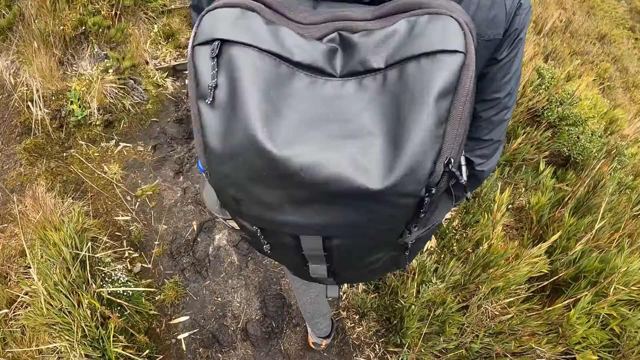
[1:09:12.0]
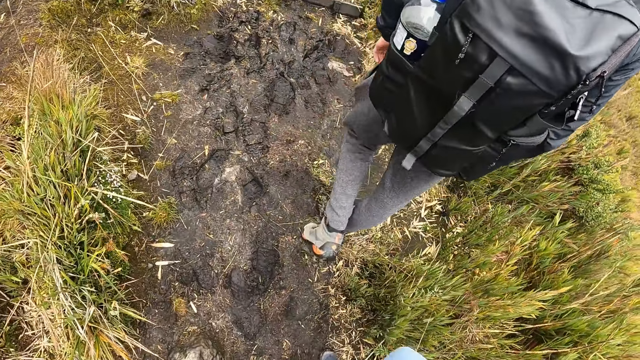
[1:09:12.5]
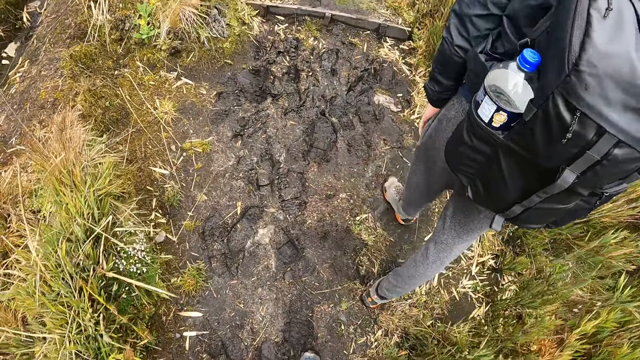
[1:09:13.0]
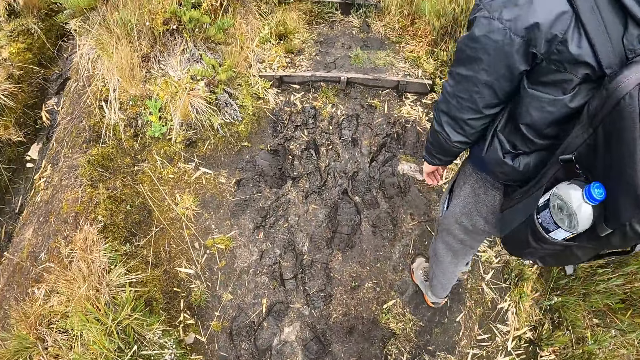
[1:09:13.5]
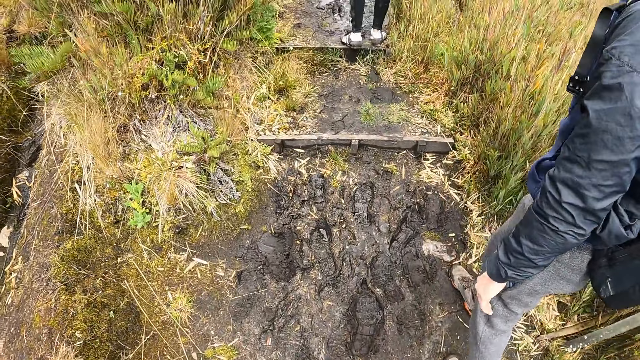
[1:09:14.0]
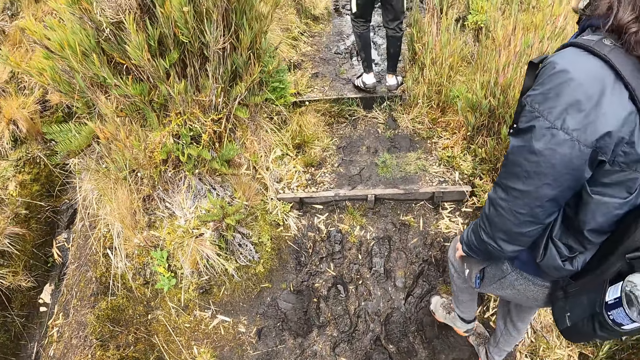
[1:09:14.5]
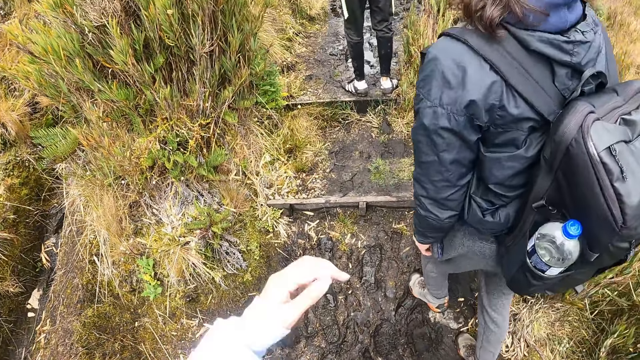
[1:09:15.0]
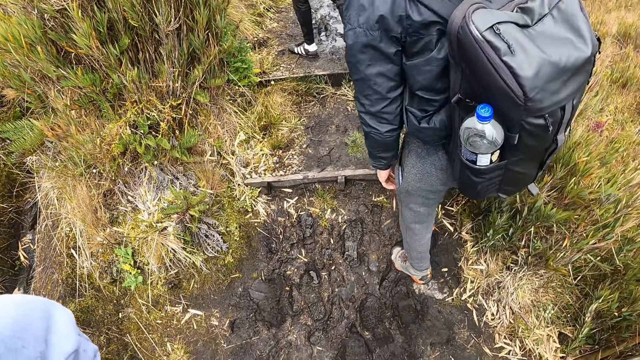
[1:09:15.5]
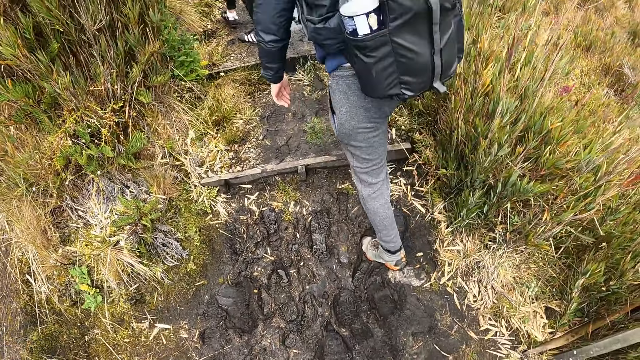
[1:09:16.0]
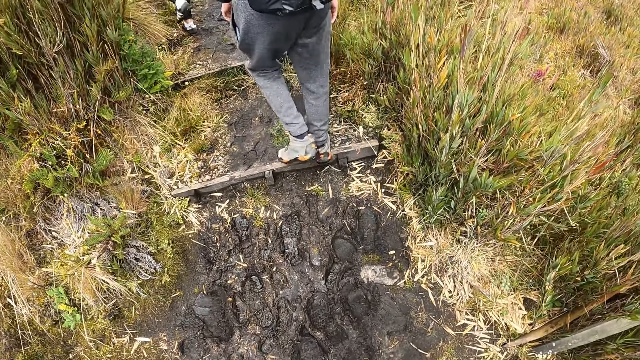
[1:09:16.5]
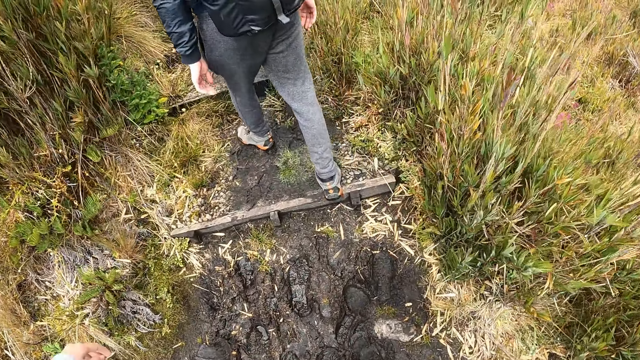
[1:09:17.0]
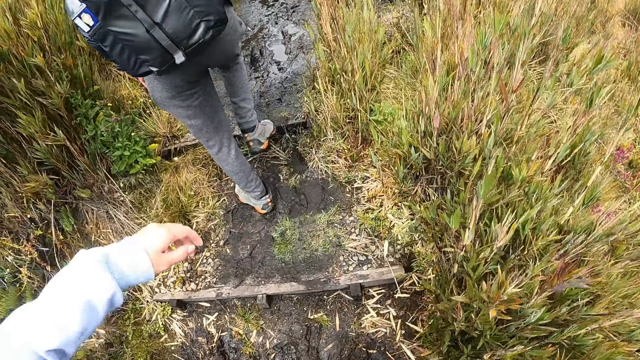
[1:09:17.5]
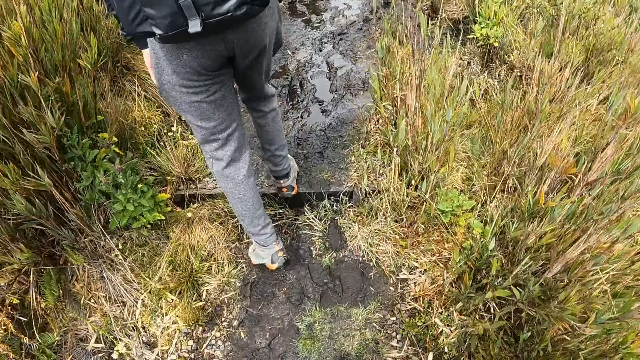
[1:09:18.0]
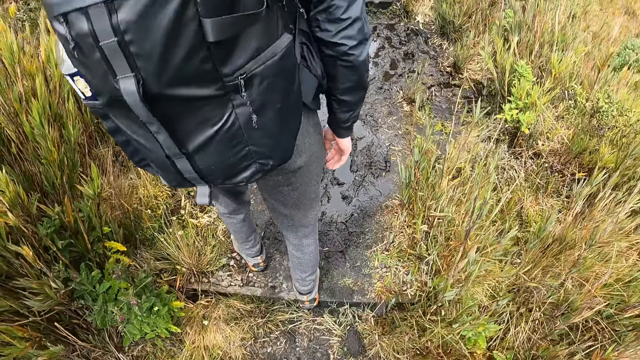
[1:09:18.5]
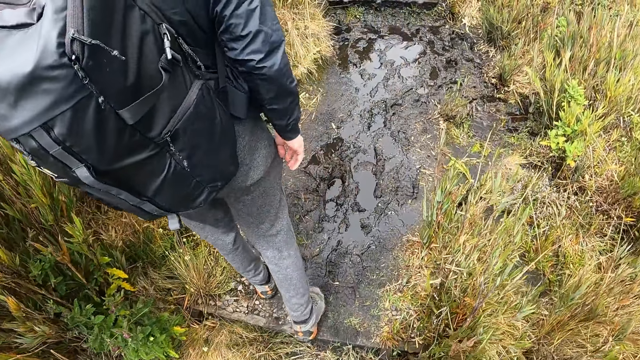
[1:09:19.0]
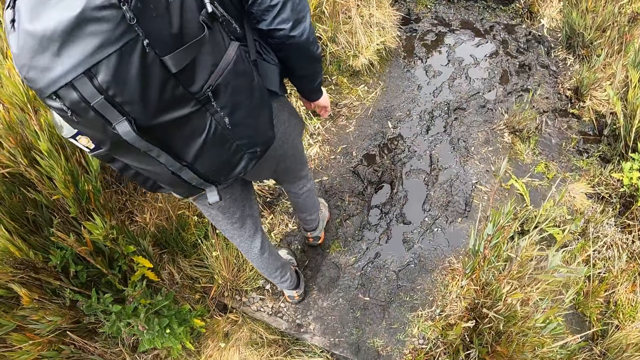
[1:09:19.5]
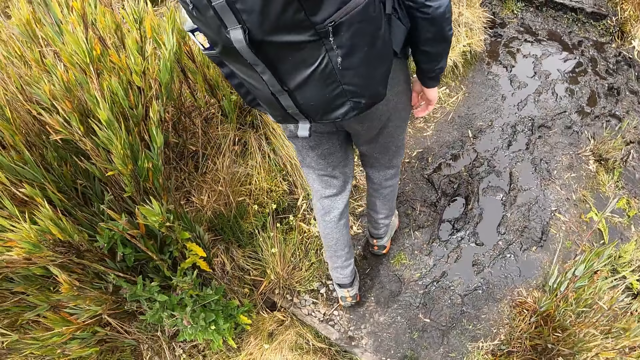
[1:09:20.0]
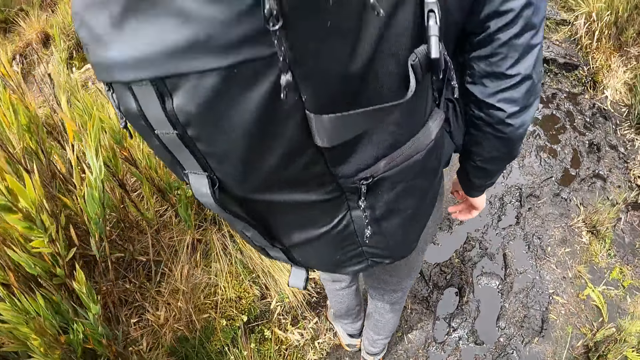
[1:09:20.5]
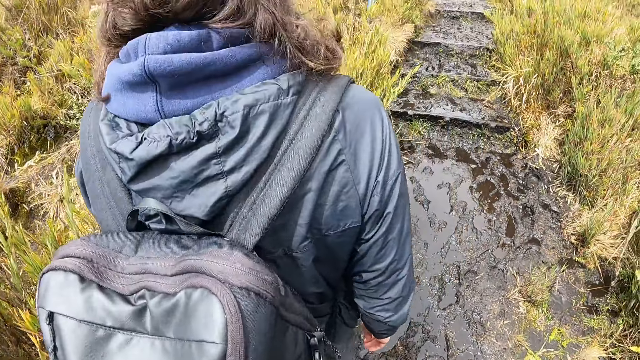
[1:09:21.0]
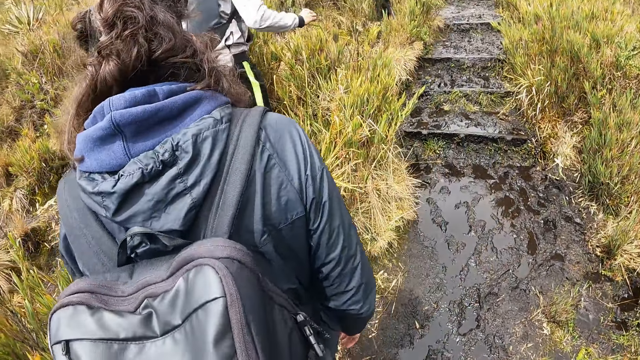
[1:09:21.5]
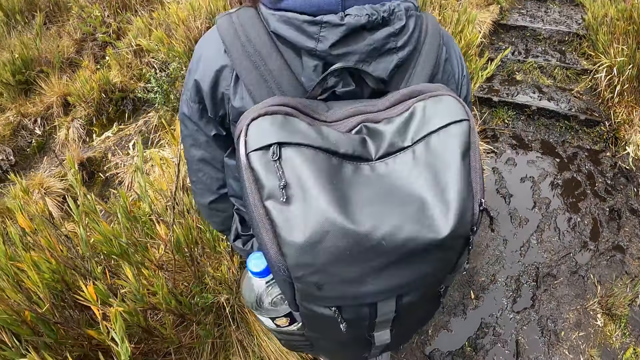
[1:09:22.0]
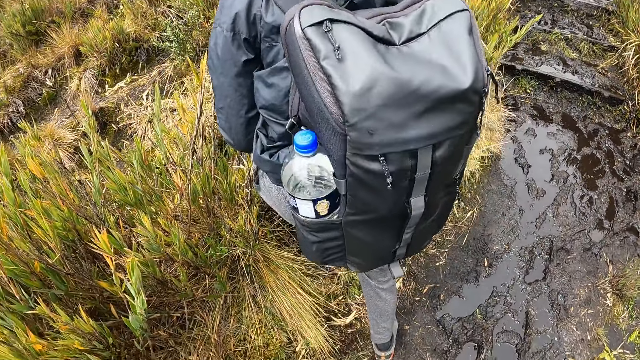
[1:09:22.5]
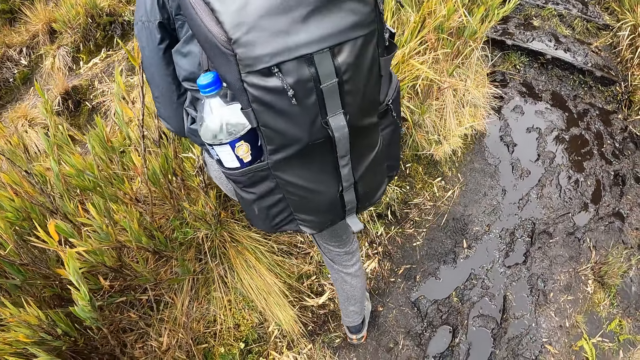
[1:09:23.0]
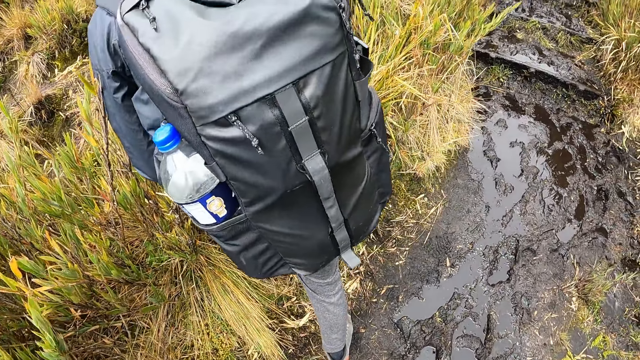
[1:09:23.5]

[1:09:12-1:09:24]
The camera wearer walks along a muddy path.

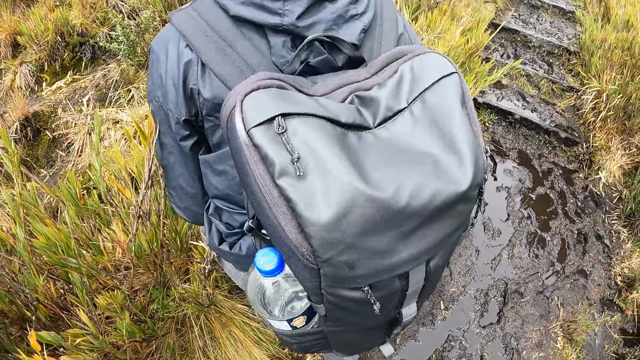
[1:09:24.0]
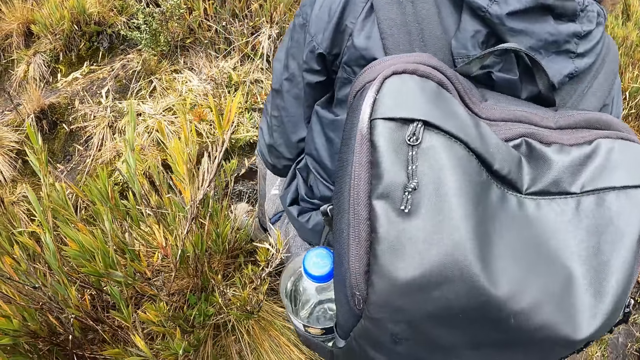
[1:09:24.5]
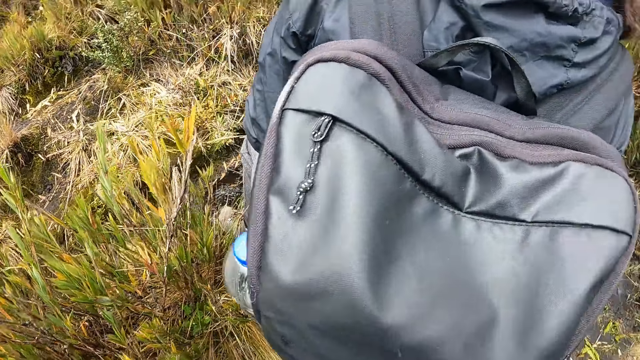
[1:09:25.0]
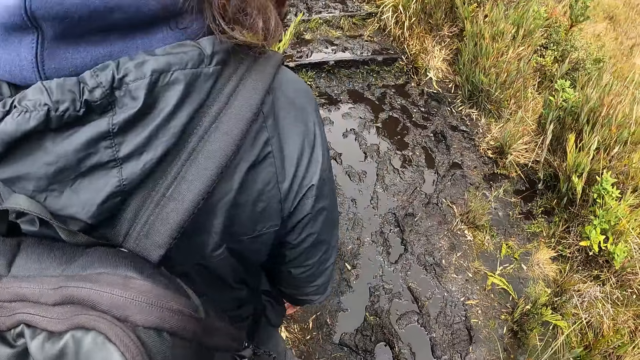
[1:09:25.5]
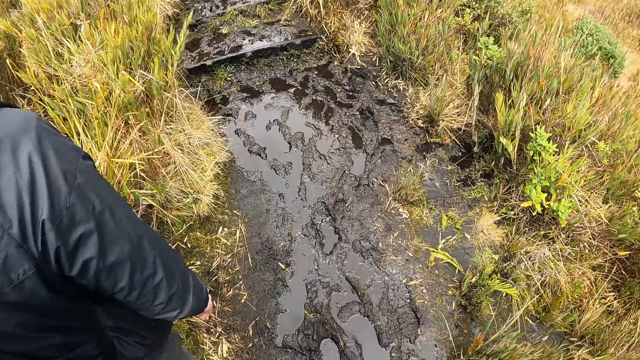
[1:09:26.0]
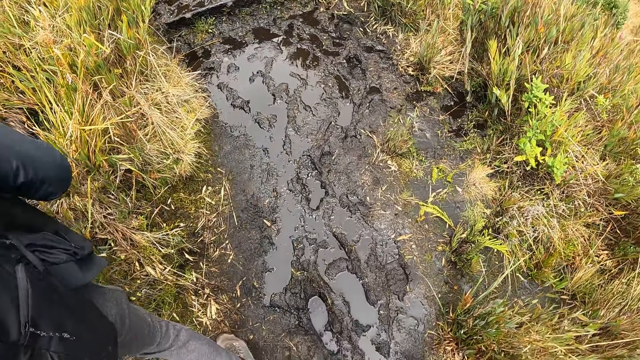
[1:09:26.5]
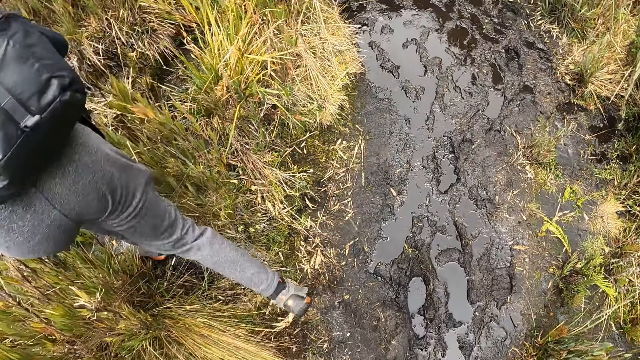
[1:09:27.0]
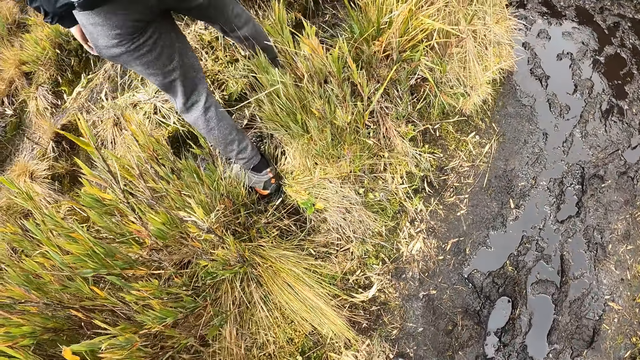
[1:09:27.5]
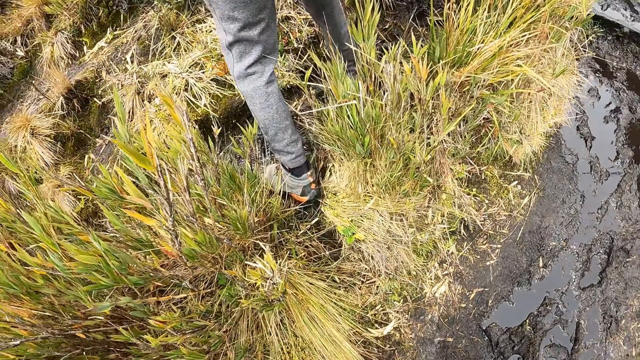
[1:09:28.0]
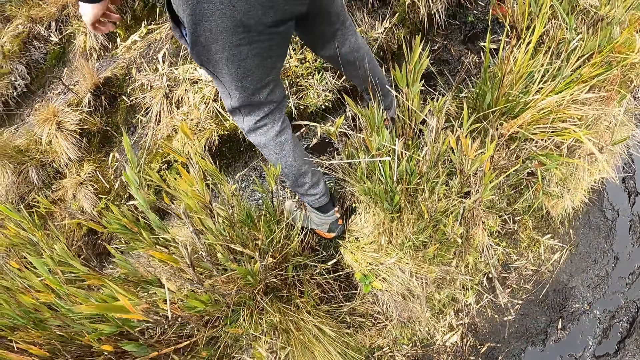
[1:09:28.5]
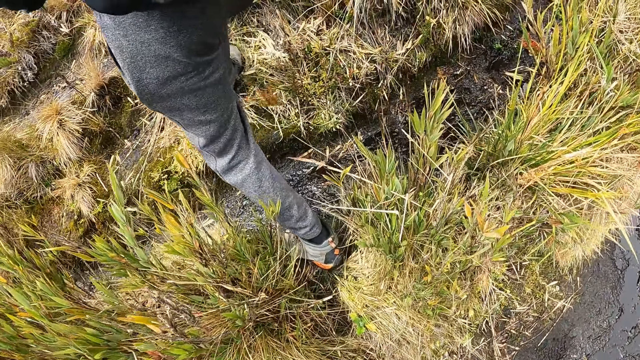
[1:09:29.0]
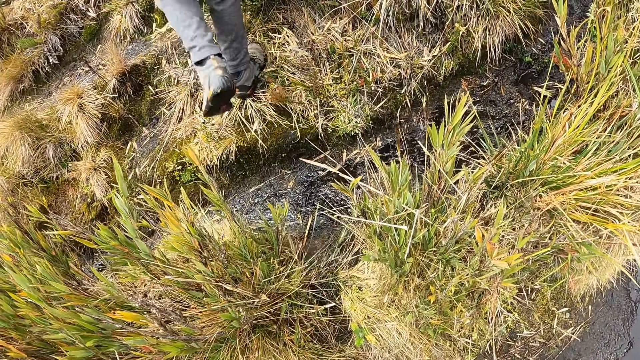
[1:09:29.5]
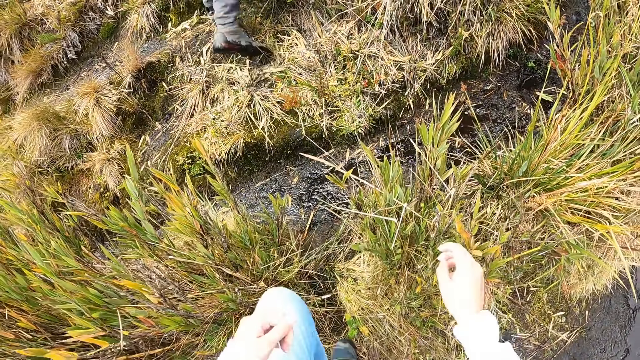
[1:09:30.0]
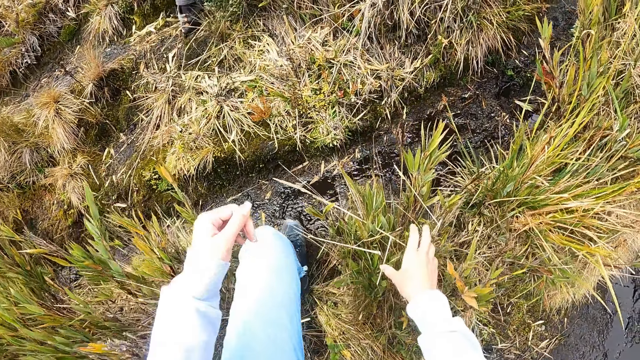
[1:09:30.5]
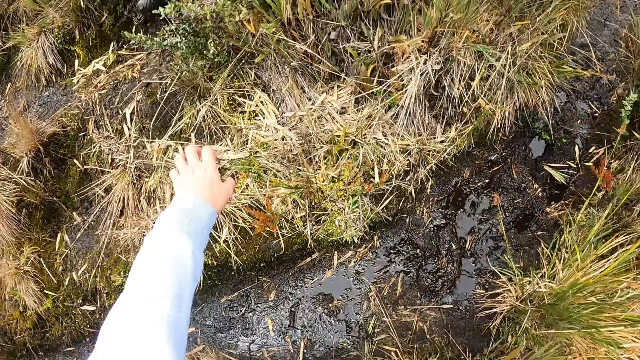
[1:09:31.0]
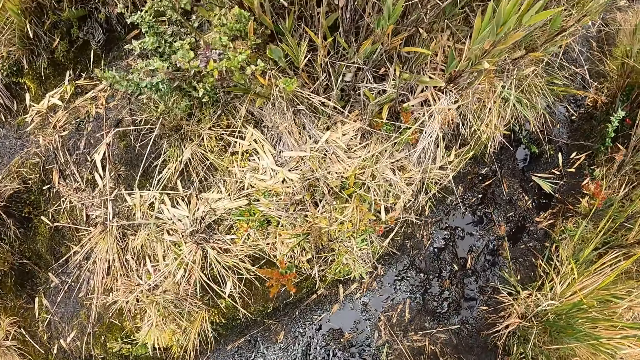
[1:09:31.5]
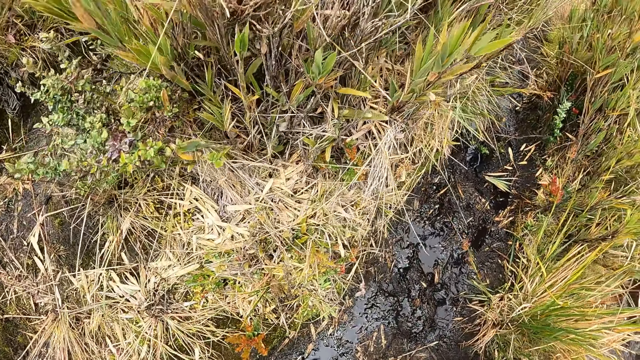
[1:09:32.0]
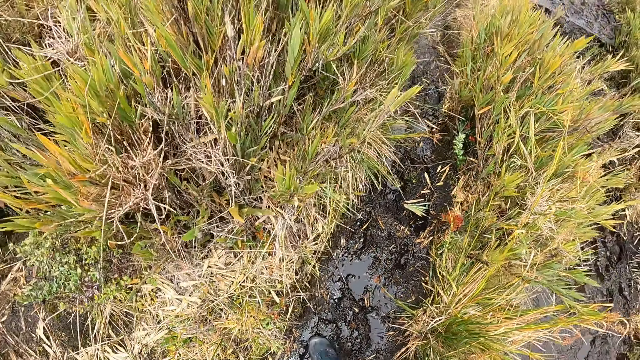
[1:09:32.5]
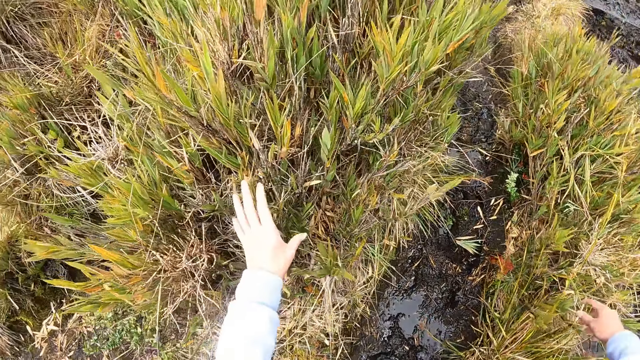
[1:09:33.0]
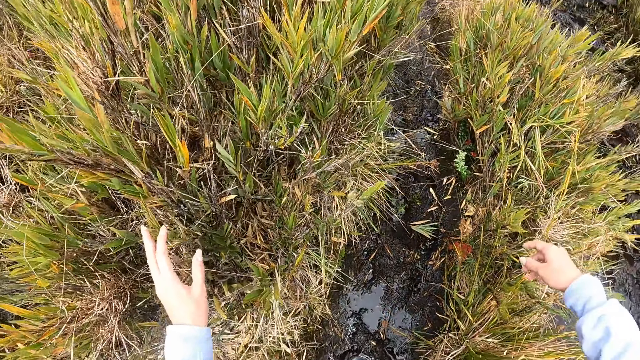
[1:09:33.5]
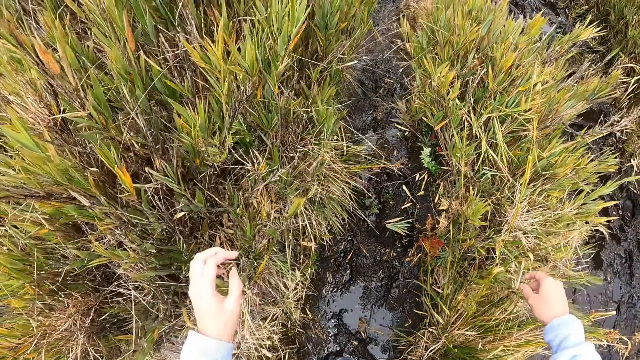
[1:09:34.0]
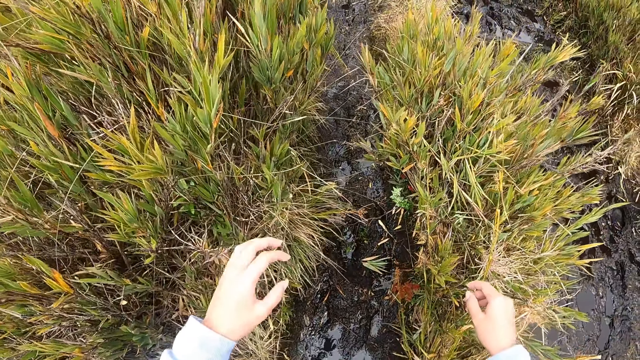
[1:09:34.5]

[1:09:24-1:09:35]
The camera wearer clears some leaves in her path with her hands.
